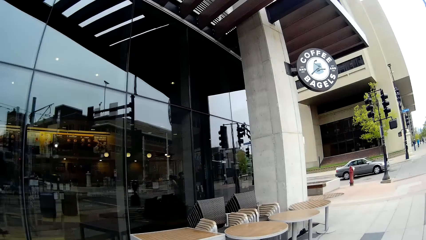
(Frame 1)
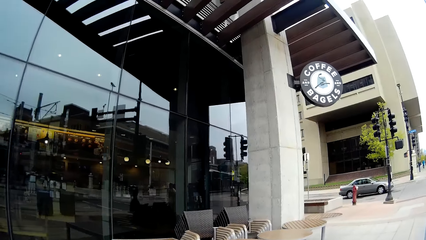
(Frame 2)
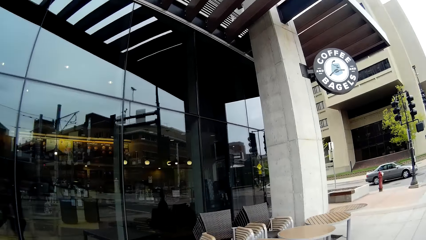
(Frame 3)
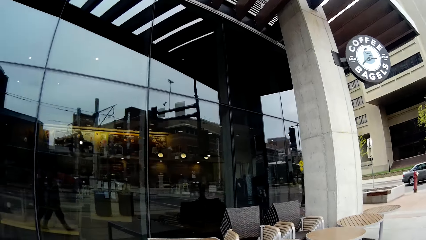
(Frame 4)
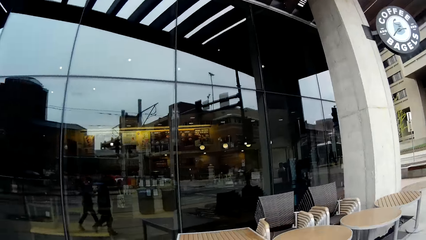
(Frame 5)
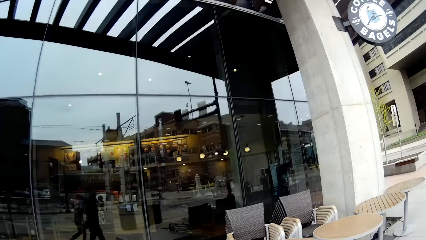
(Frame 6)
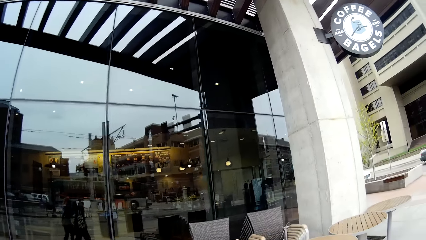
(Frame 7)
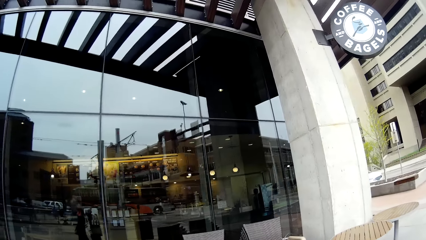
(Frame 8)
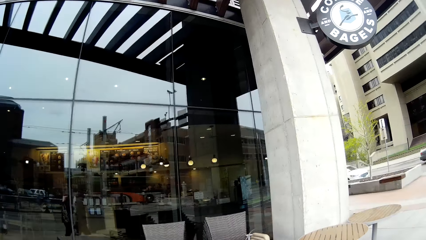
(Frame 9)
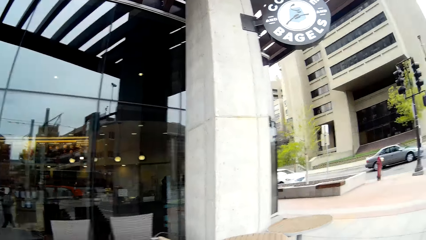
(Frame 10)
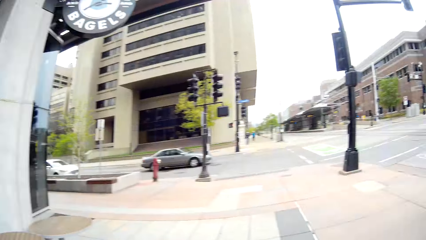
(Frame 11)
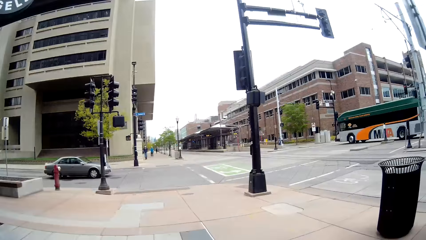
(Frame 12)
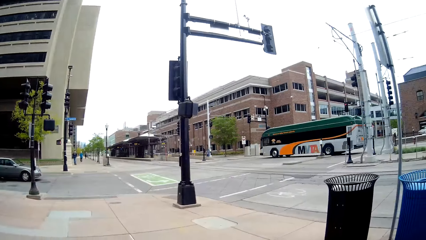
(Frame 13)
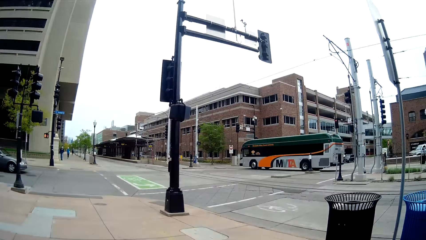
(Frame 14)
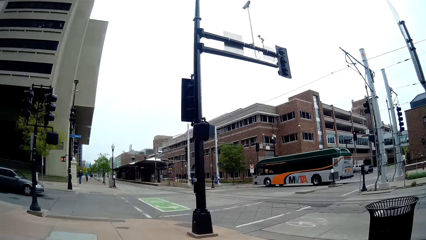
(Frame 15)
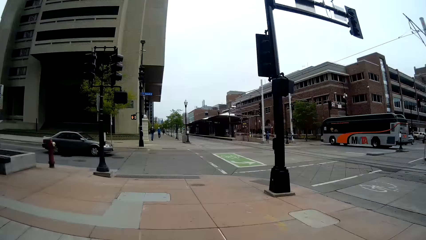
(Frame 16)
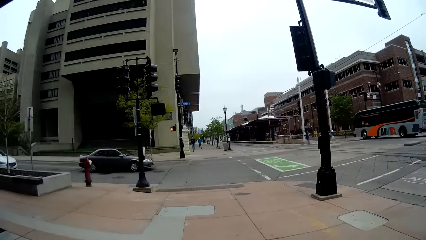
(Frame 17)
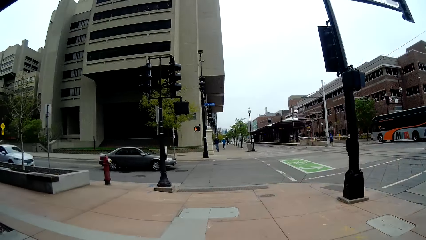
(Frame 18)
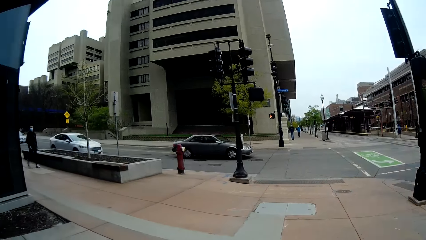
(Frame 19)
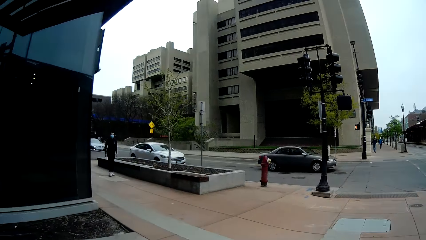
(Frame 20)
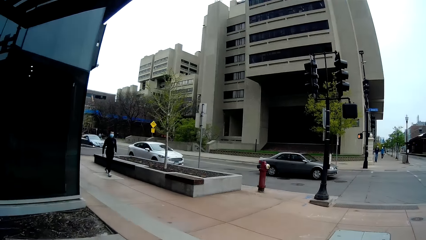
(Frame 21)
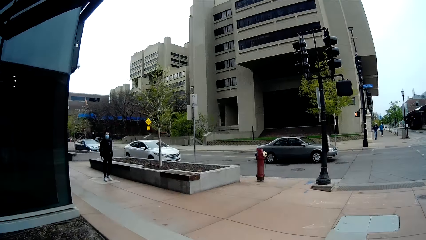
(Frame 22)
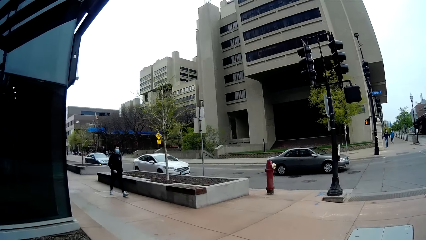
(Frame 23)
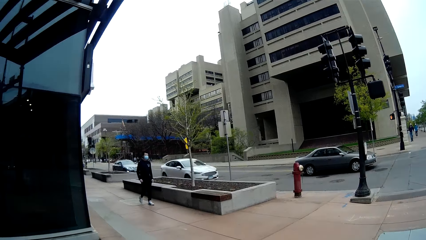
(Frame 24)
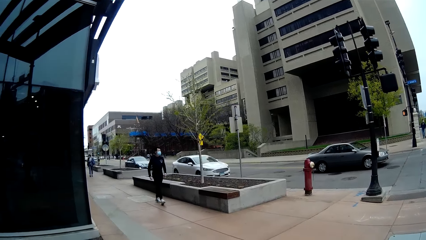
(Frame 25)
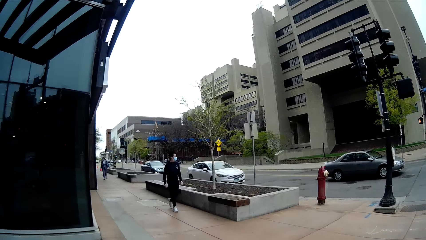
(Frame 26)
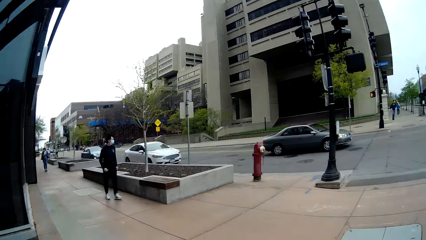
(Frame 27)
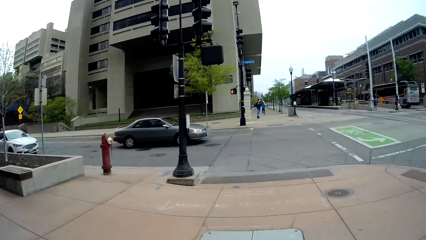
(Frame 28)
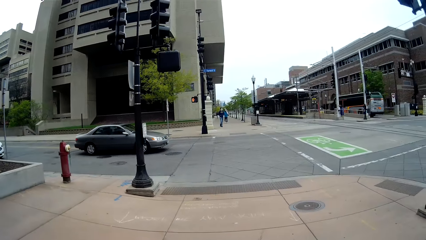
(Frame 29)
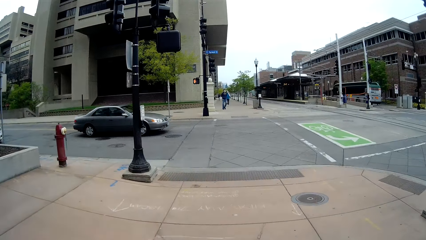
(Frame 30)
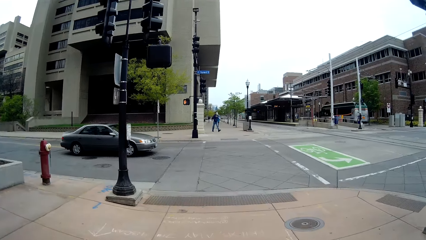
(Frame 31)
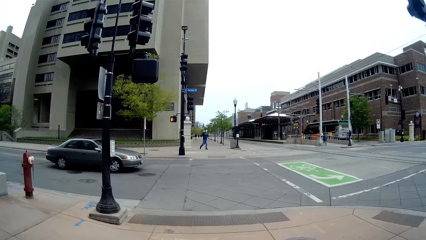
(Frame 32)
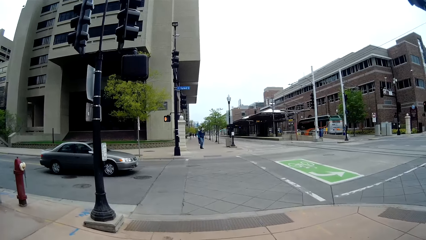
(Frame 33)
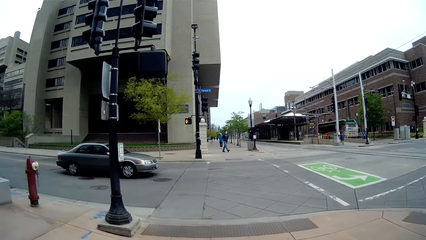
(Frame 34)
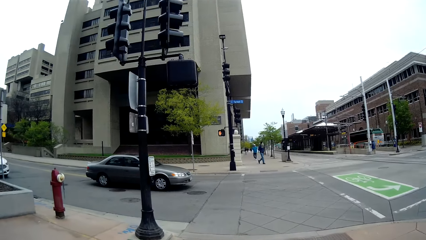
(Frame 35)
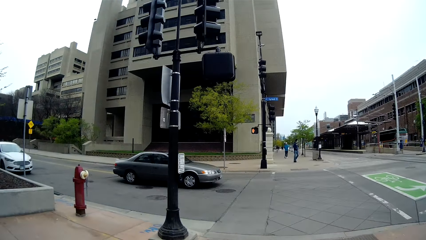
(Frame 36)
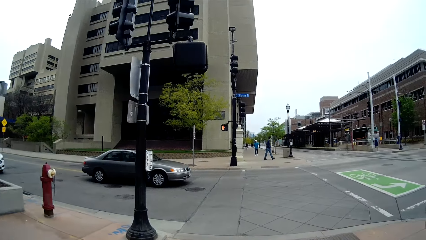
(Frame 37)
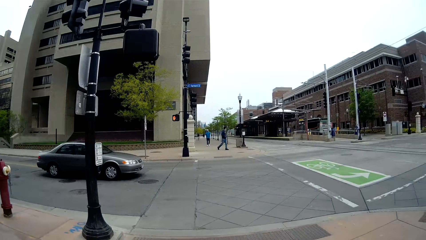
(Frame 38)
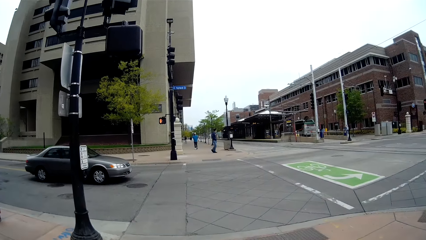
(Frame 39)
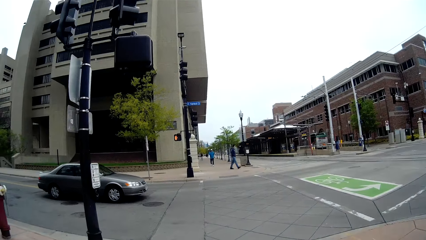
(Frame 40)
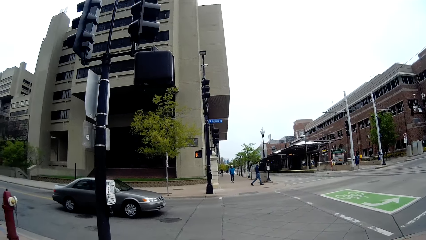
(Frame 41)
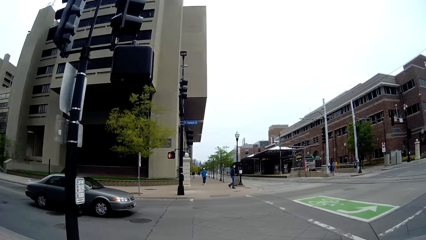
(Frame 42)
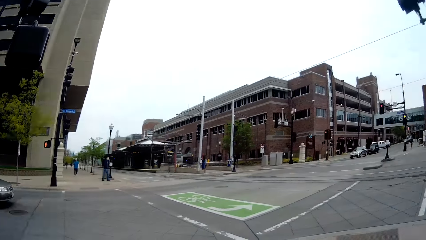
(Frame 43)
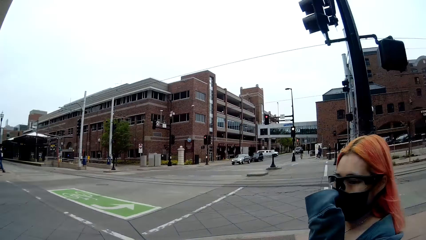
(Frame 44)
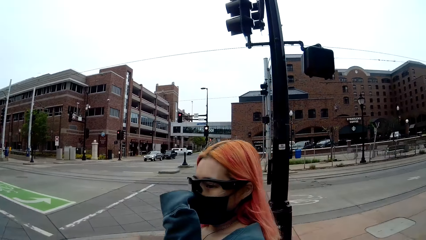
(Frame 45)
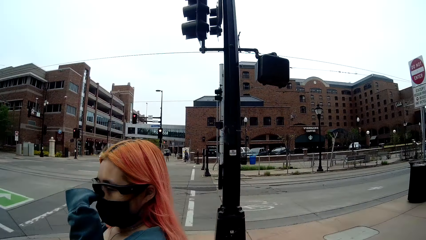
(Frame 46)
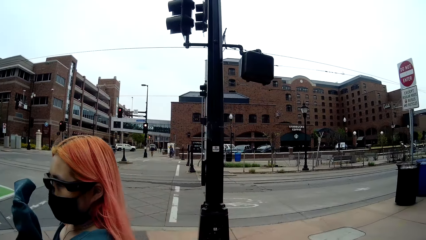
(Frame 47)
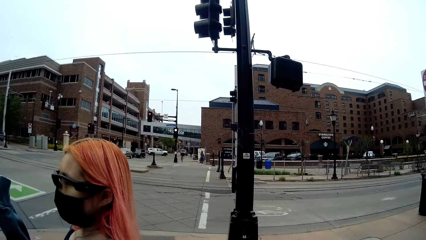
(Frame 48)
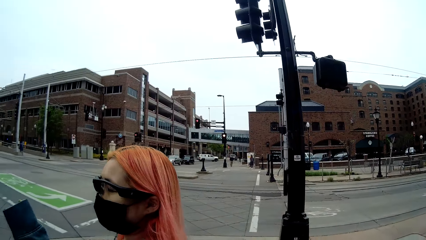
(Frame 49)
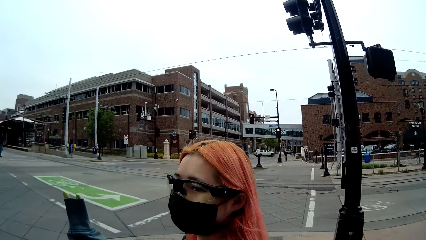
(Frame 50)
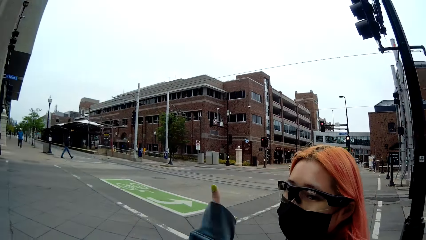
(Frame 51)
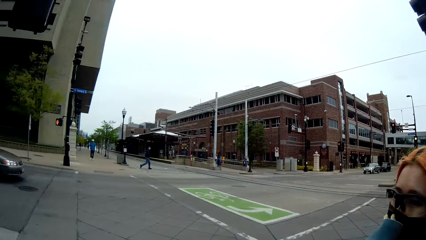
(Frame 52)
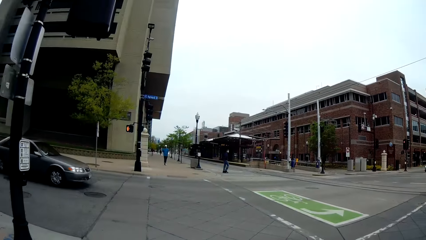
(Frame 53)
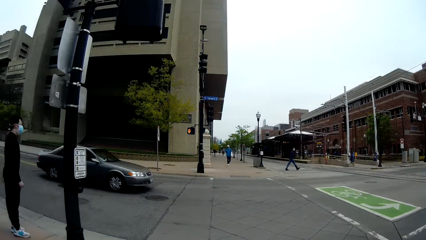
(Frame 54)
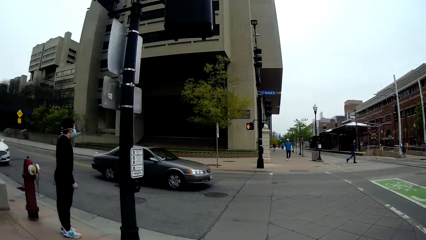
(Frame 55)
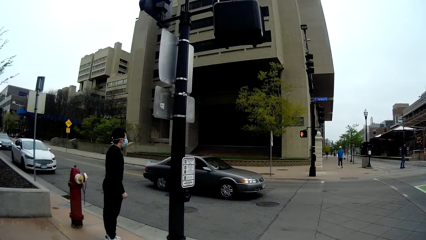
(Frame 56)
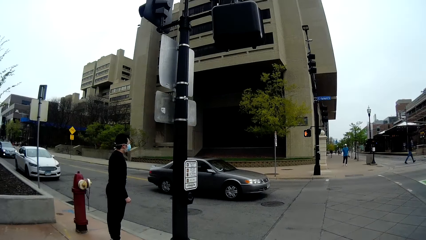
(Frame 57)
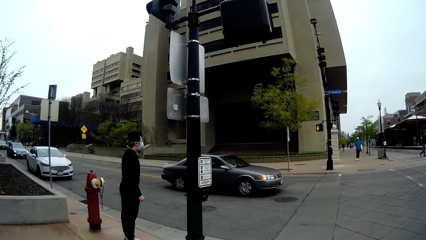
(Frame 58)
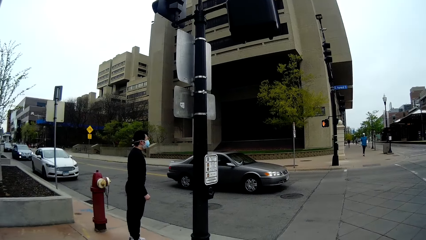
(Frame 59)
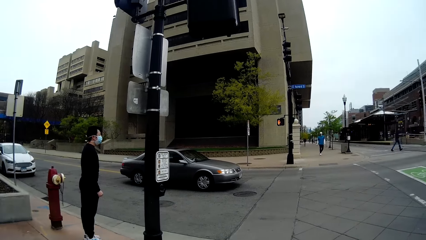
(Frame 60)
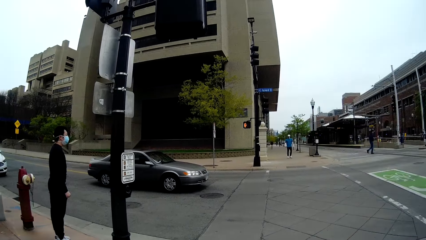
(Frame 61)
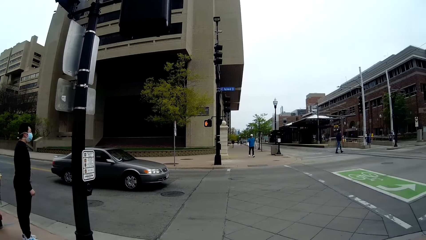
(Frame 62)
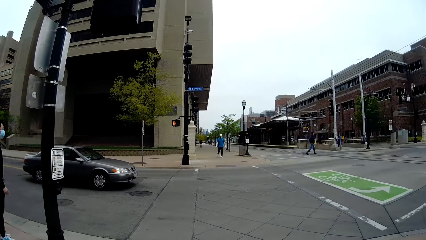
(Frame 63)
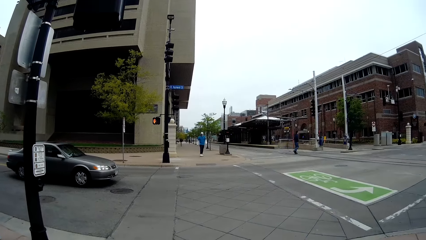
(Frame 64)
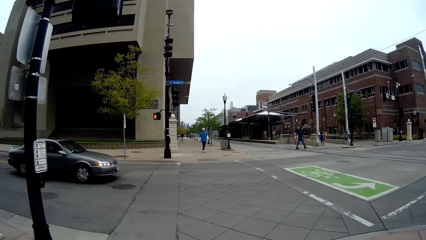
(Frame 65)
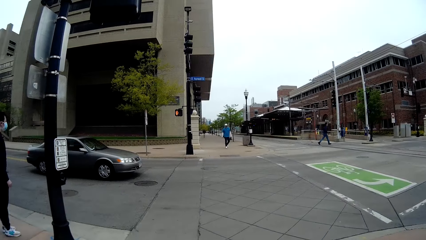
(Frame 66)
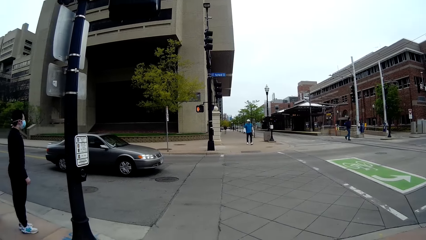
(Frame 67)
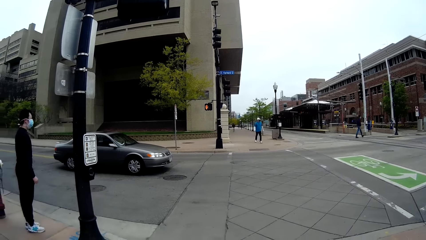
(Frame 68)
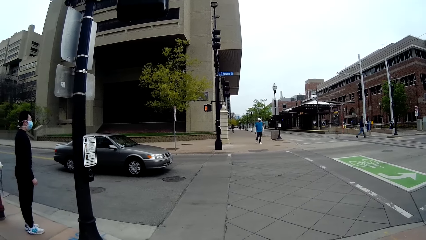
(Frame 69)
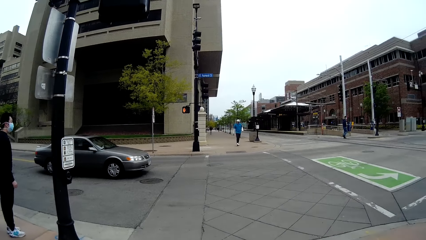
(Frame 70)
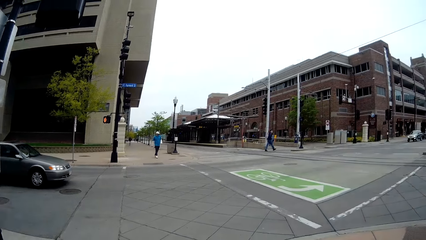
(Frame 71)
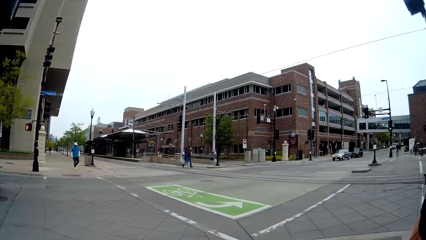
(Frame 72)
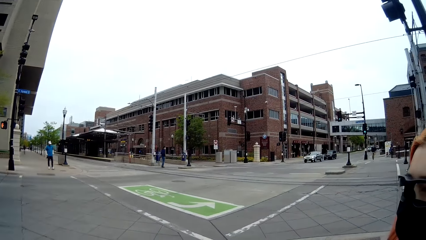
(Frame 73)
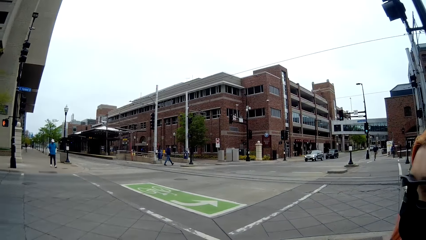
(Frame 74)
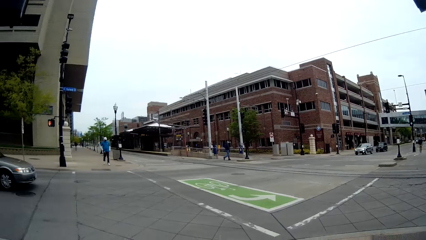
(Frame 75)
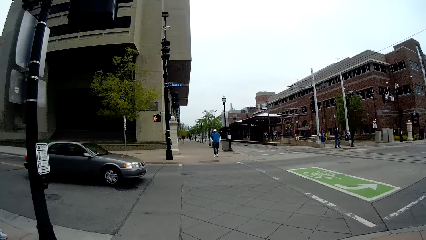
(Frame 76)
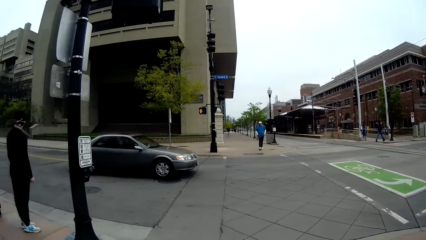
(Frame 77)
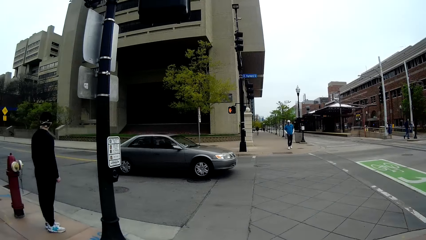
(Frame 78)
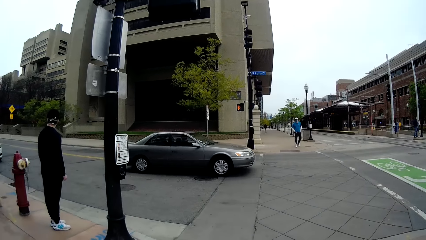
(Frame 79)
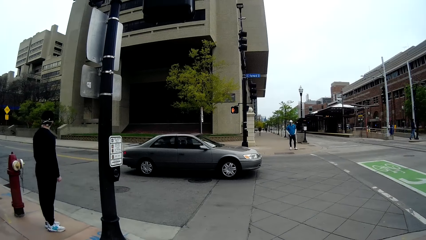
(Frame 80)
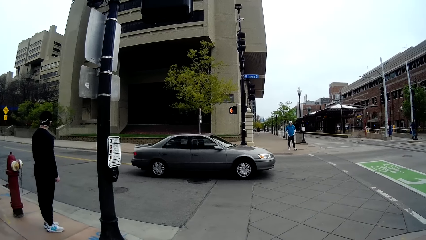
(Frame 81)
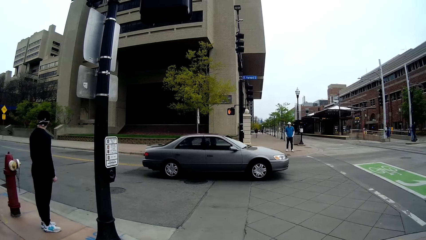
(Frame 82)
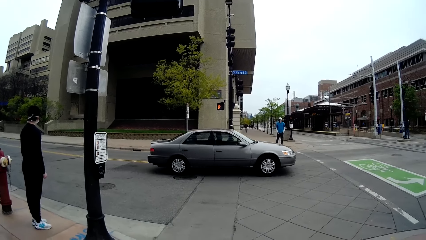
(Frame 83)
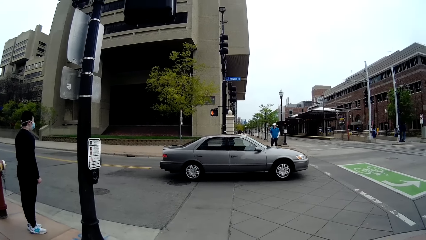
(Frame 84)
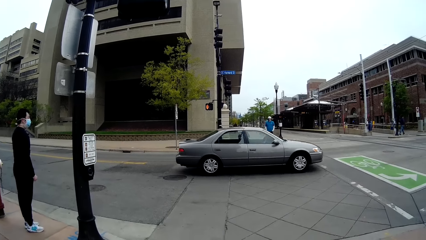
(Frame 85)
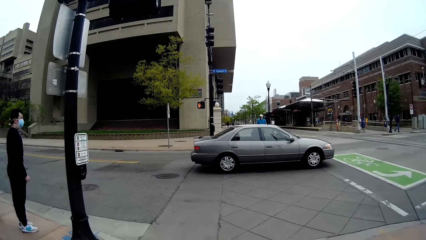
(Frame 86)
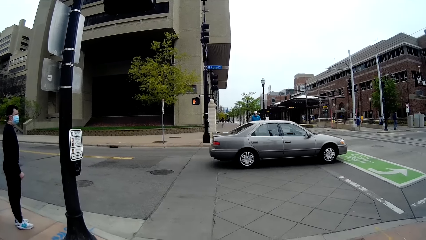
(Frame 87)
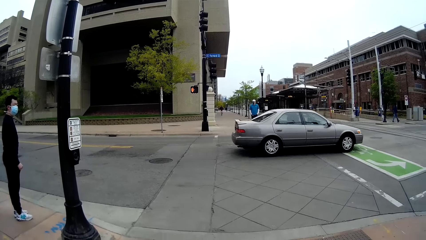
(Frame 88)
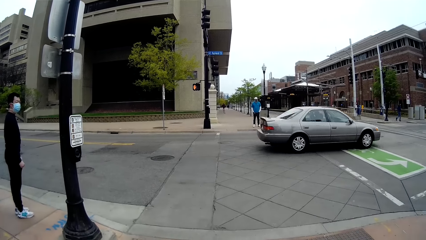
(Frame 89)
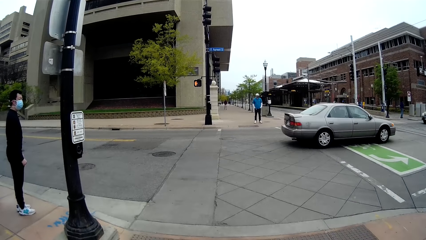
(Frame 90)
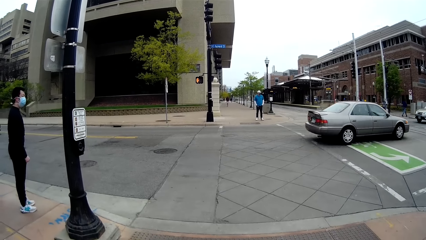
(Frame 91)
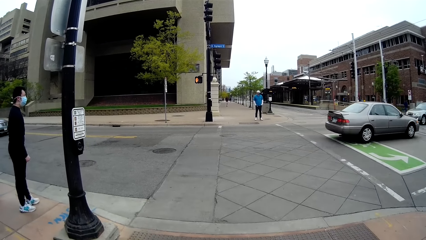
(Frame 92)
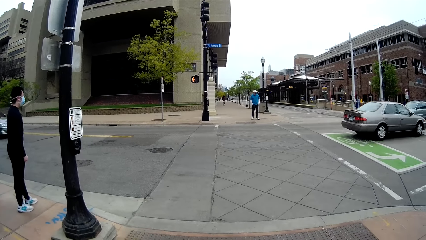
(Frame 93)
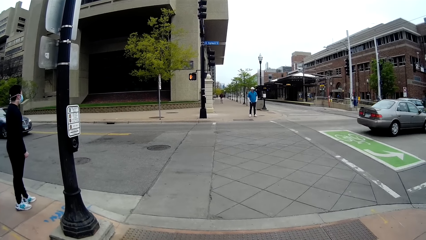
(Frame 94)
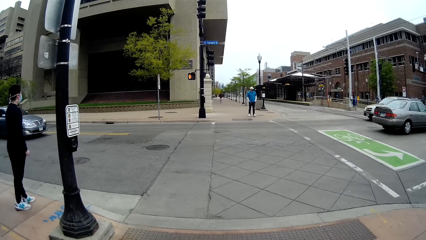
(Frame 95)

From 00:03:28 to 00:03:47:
The camera wearer stares at the lady. They stare at the road.
